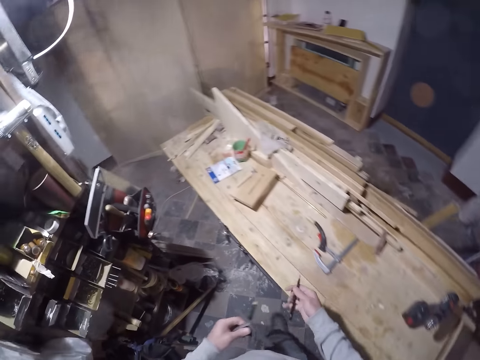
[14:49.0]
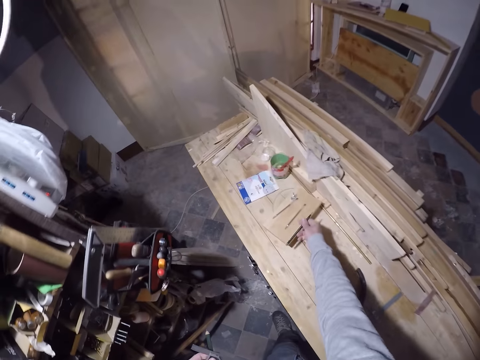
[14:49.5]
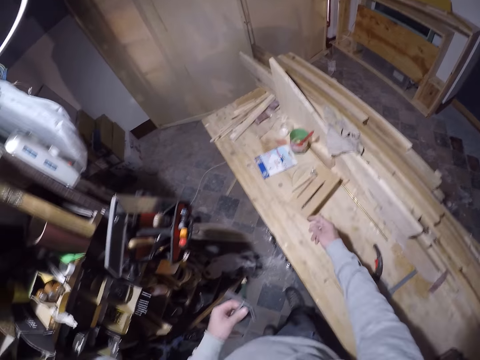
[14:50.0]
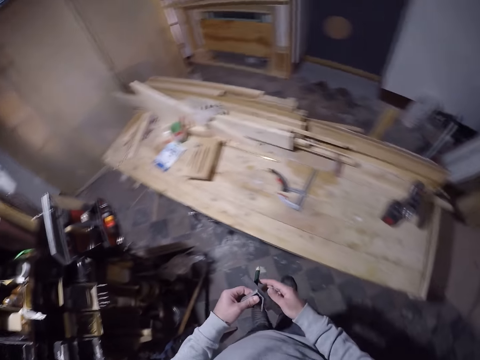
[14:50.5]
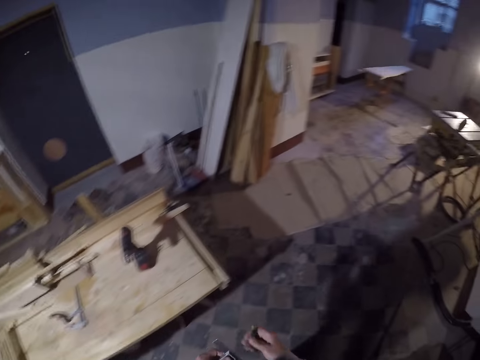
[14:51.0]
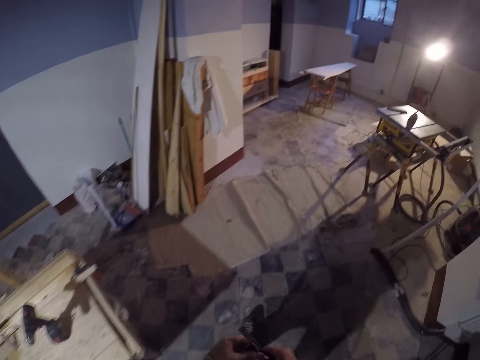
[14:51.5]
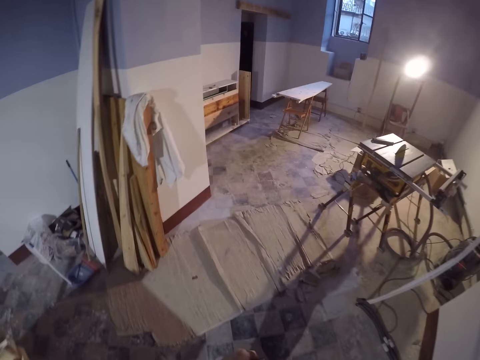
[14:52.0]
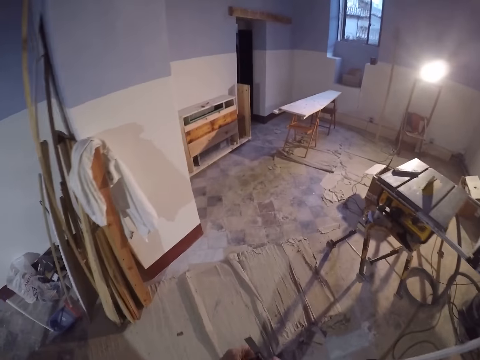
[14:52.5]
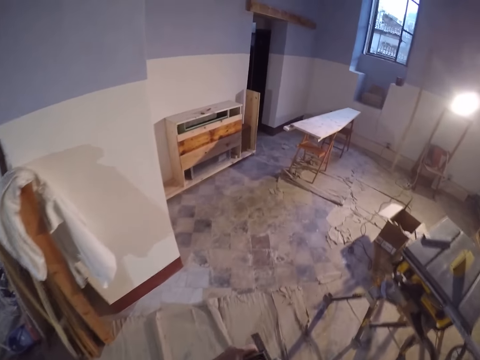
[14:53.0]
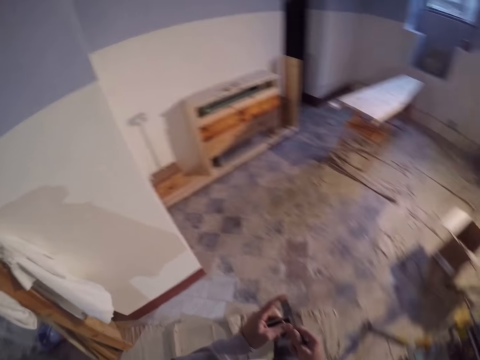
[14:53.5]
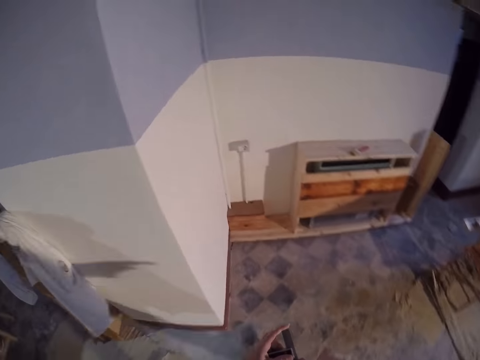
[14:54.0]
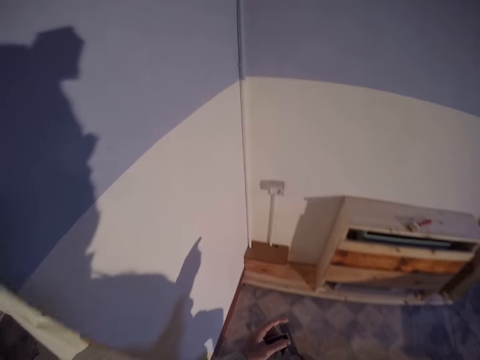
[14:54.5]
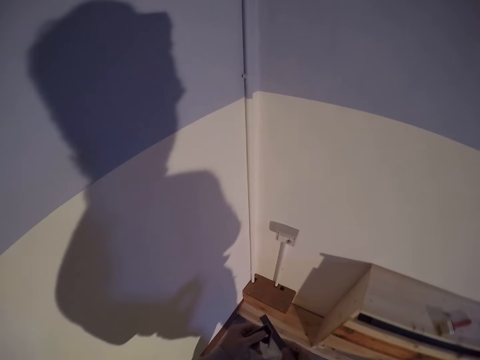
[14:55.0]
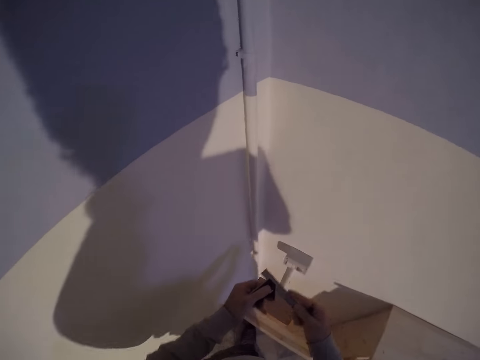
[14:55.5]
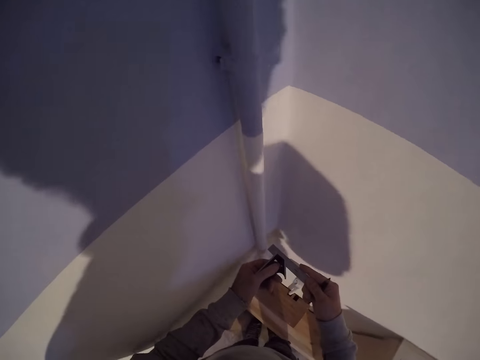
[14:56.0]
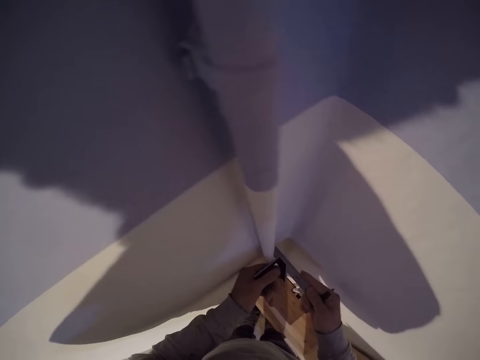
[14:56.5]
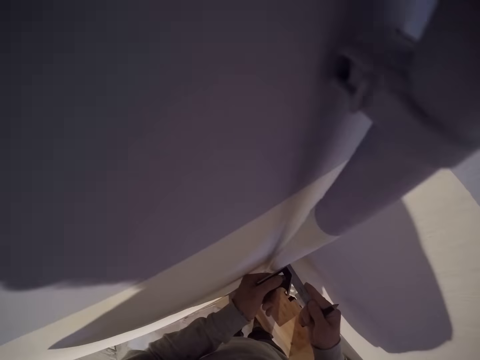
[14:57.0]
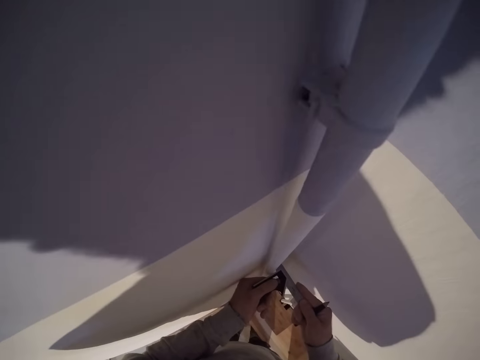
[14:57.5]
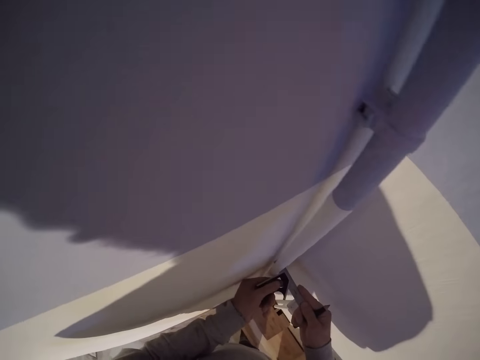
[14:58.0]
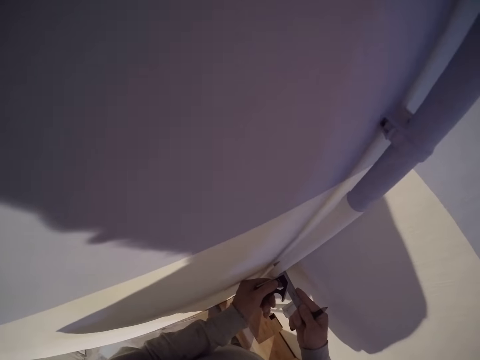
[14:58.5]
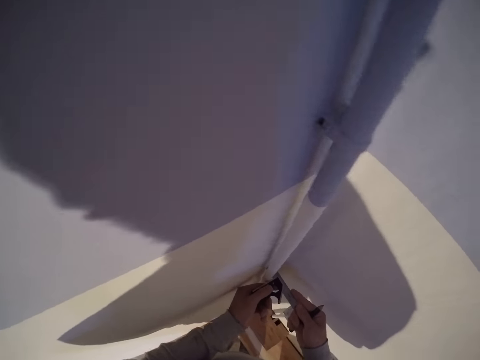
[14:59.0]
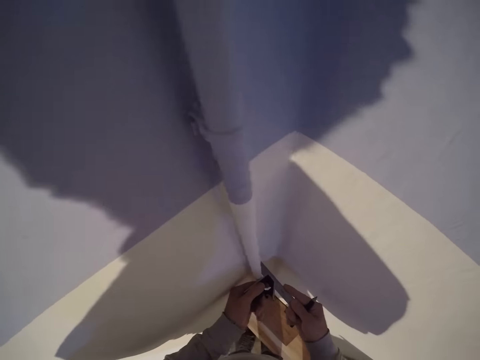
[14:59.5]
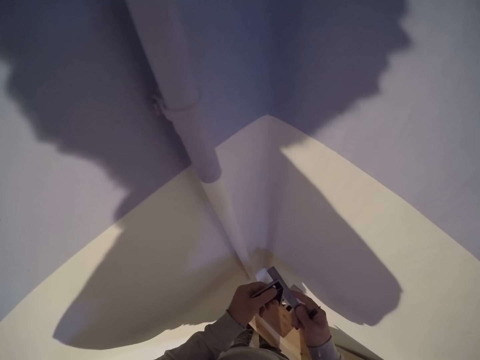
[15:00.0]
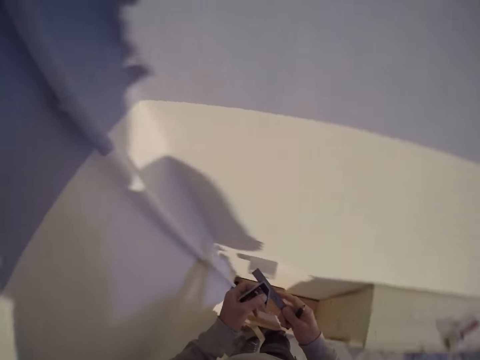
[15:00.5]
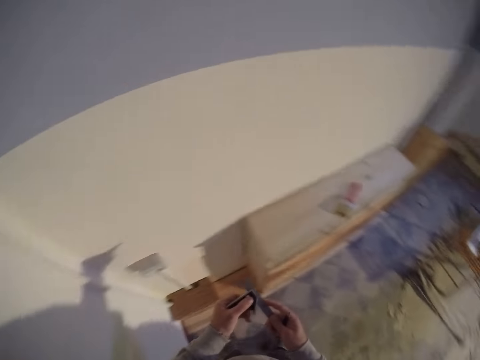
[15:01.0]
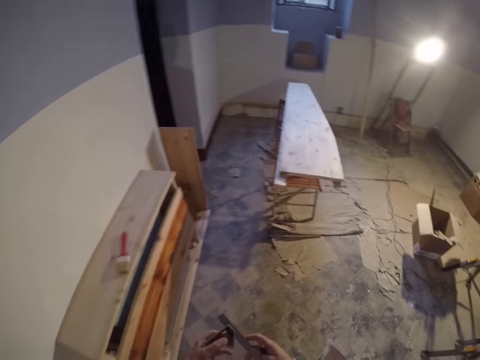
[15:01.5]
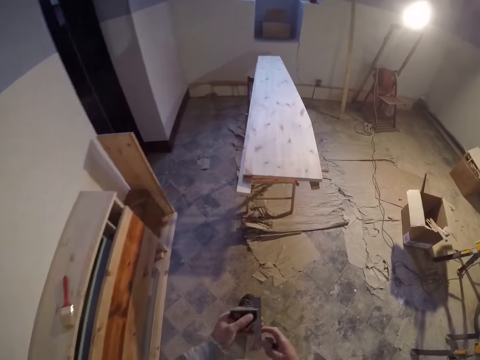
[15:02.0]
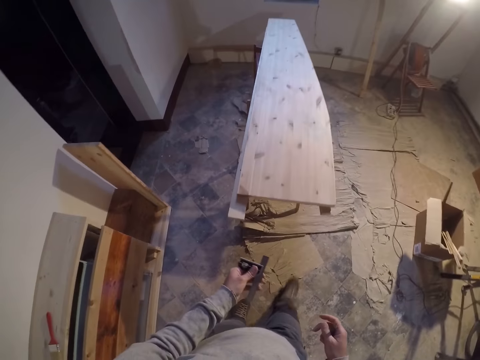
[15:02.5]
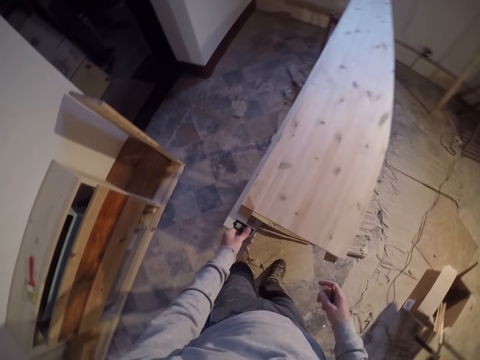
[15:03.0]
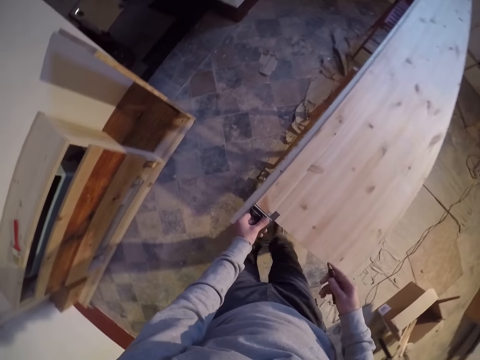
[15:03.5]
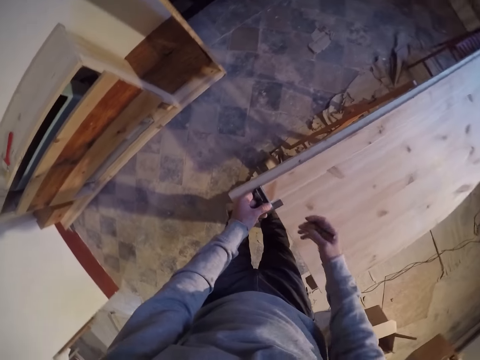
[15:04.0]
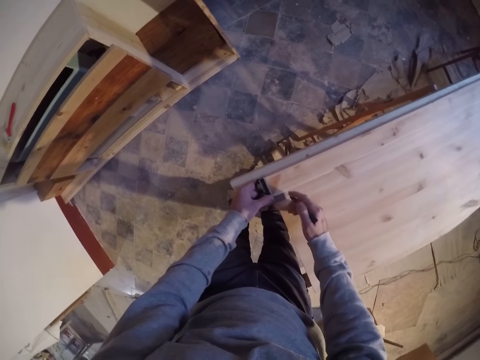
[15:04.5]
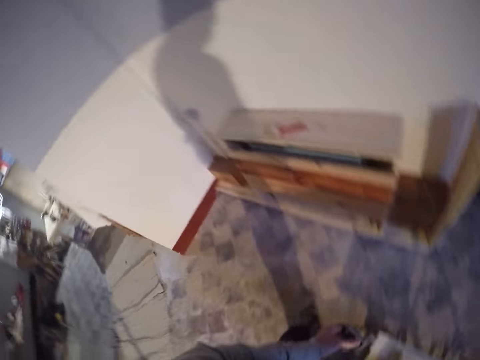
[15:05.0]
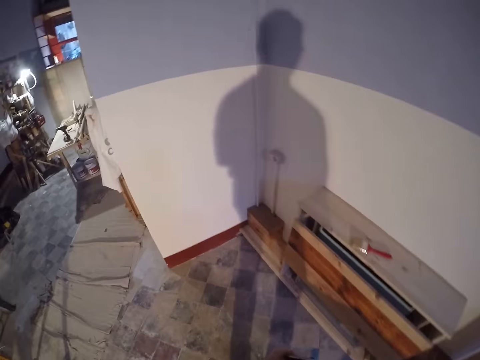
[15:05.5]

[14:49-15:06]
The camera wearer drops the pencil in his right hand on the table. He walks around the workshop. He takes some measurement on a pipe with the engineer square. He measures the wall. He walks towards the wooden table. He takes some measurement on the wood with the engineer square.

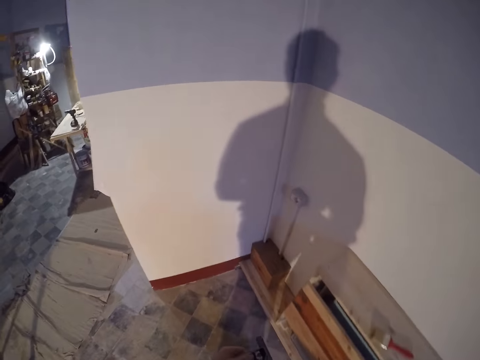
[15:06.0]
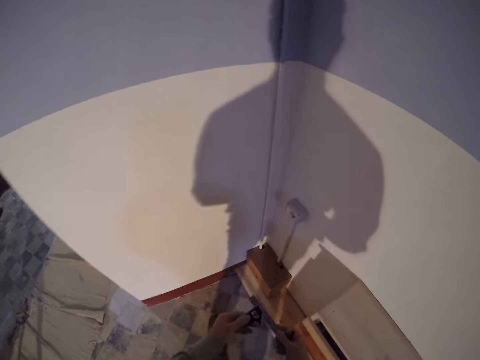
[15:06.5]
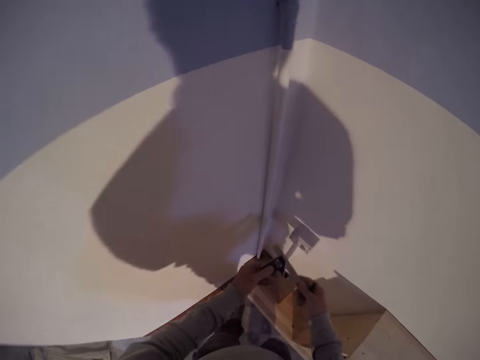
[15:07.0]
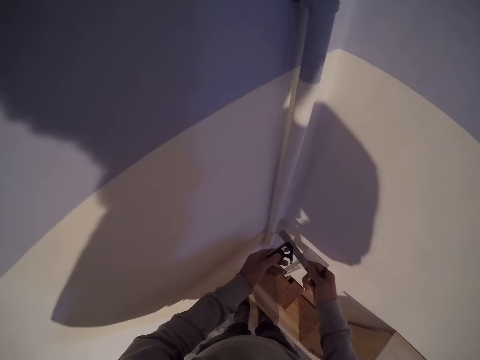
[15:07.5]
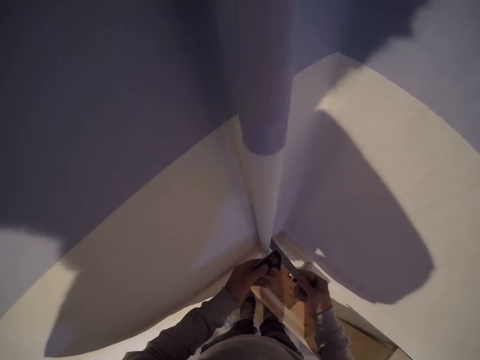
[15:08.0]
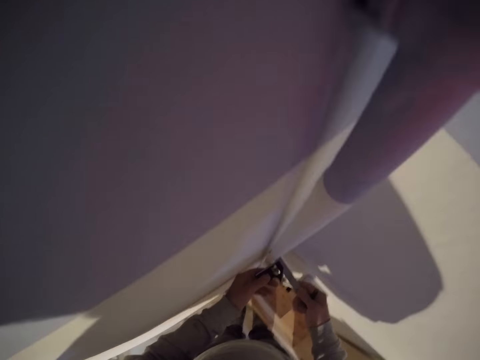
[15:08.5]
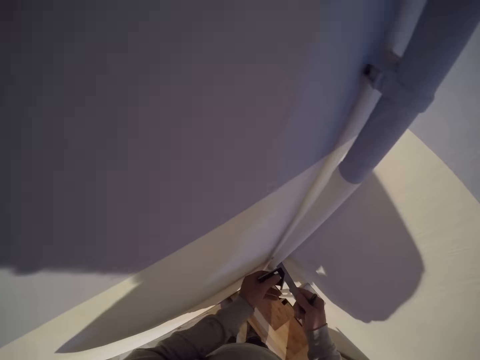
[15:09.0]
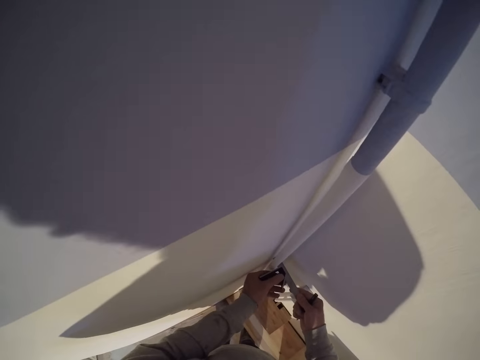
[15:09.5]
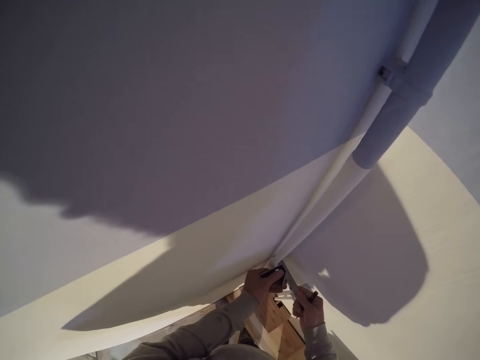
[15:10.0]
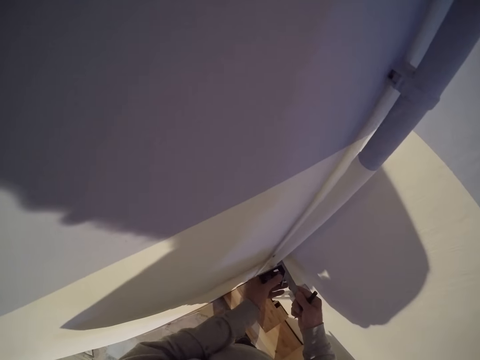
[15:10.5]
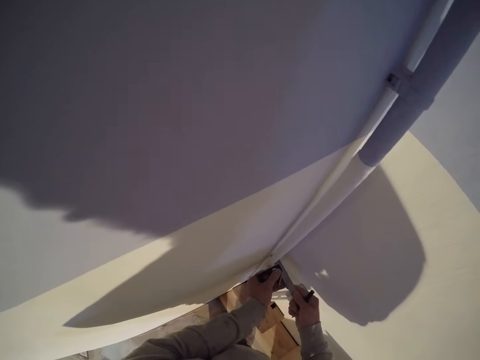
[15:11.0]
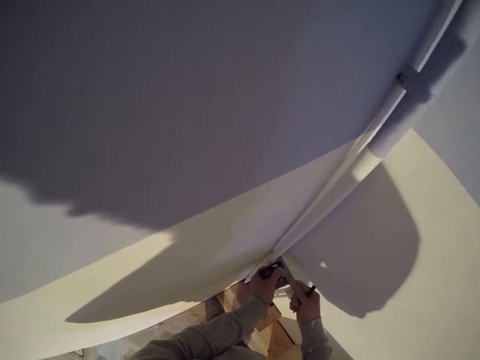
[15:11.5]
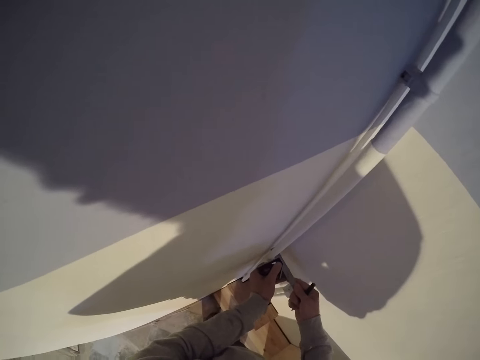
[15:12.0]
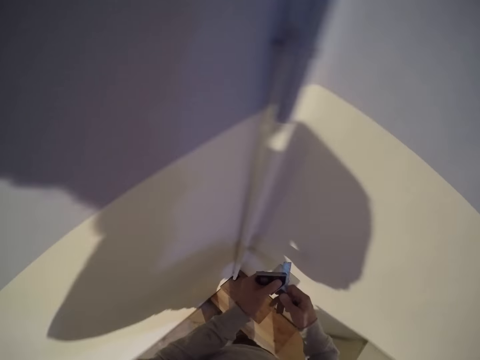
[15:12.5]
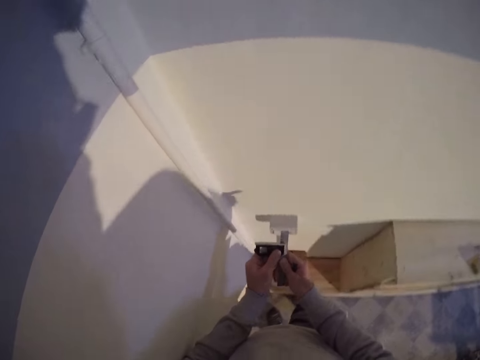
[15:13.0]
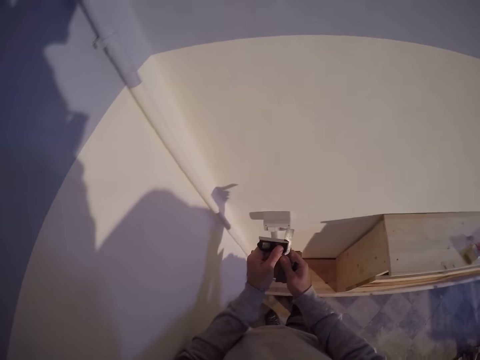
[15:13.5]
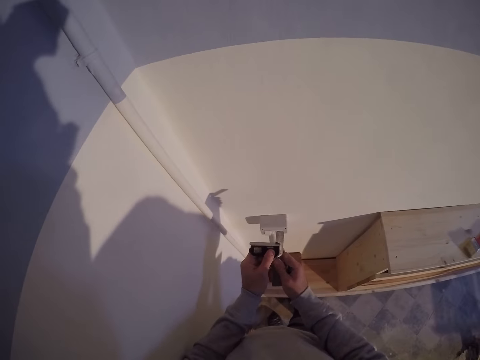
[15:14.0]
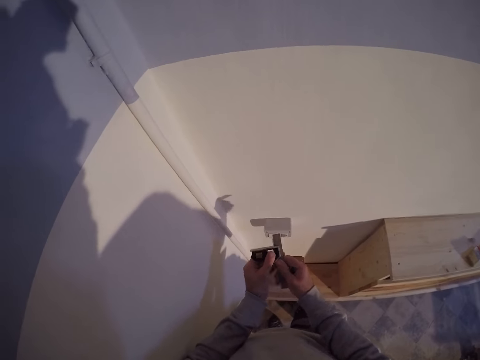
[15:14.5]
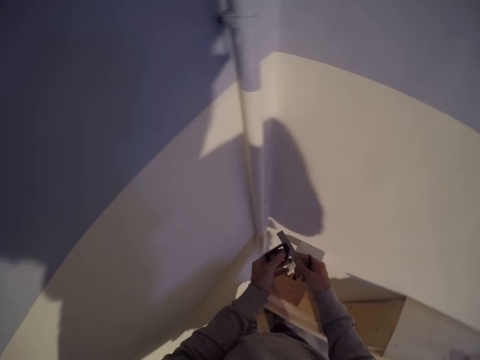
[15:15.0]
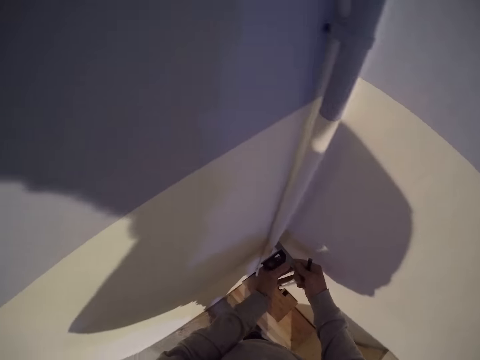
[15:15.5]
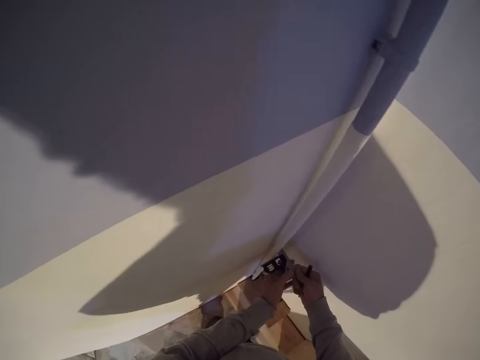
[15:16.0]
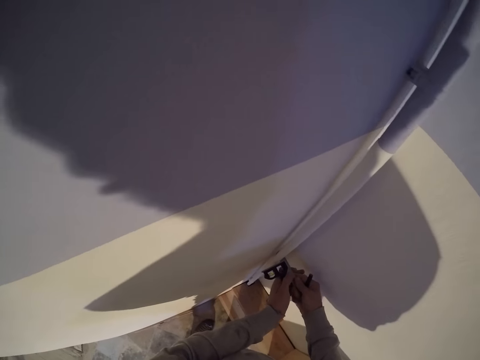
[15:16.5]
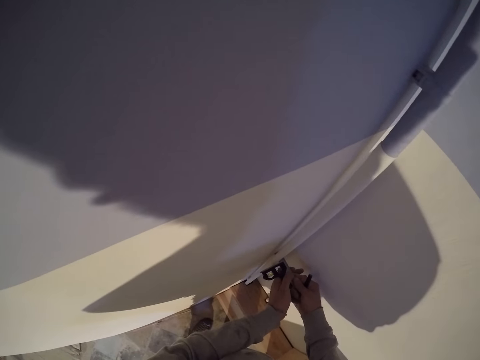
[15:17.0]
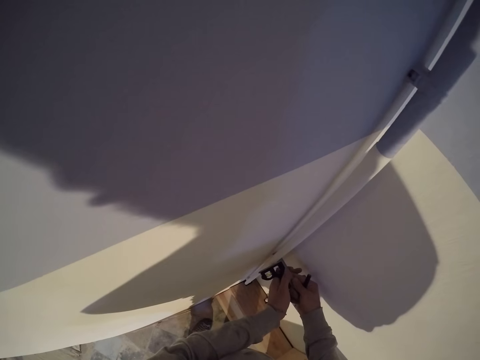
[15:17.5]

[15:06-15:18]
The camera wearer takes some measurement on the pipe with the engineer square. He adjusts the engineer square in his left hand. He takes some measurement on the pipe with the engineer square.
